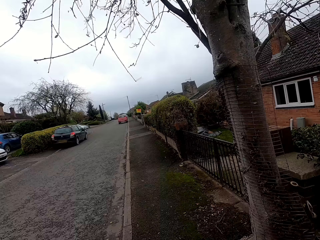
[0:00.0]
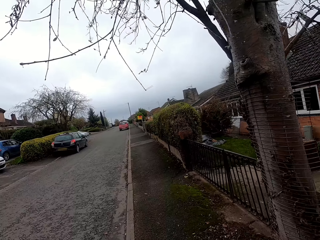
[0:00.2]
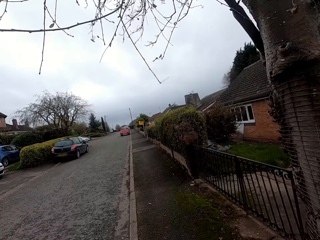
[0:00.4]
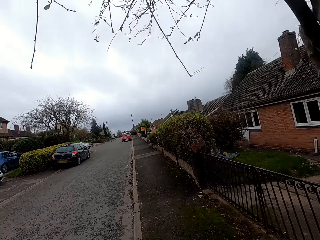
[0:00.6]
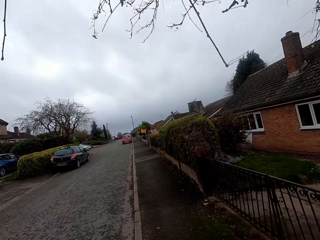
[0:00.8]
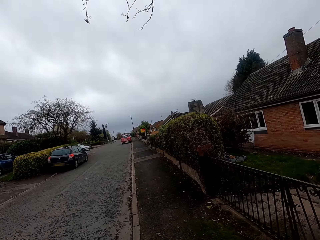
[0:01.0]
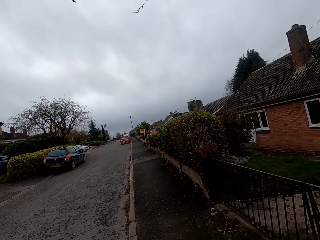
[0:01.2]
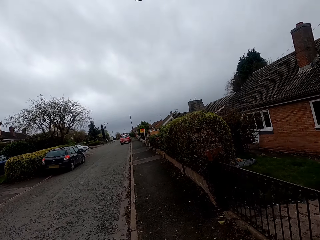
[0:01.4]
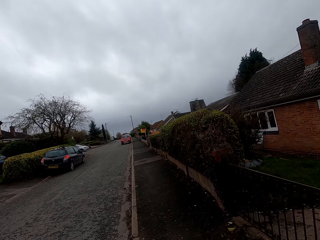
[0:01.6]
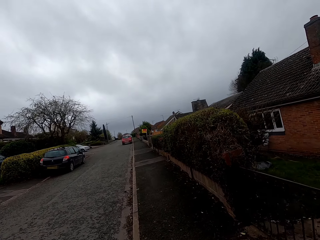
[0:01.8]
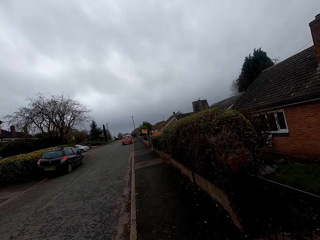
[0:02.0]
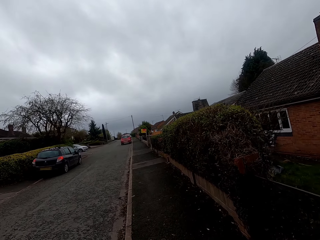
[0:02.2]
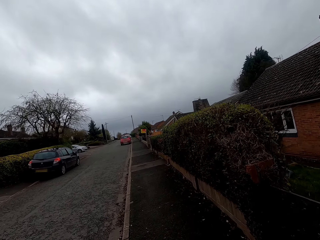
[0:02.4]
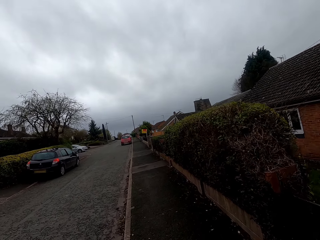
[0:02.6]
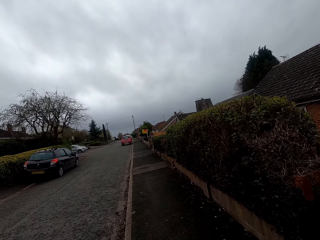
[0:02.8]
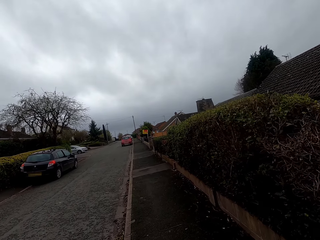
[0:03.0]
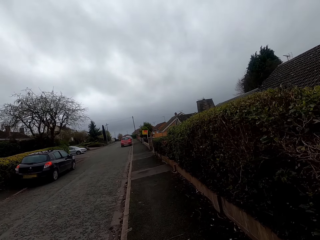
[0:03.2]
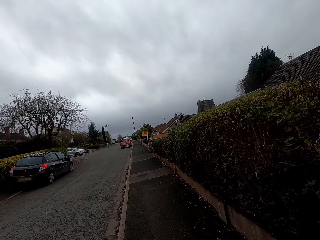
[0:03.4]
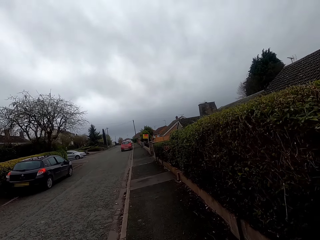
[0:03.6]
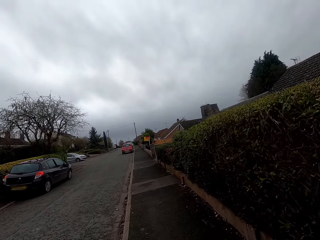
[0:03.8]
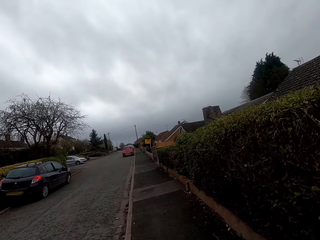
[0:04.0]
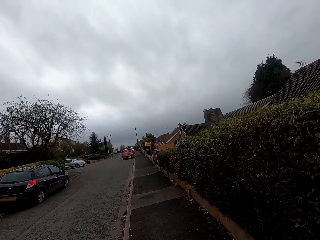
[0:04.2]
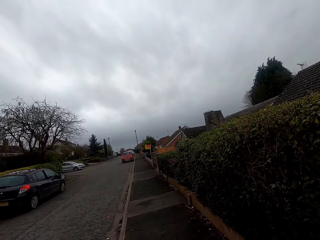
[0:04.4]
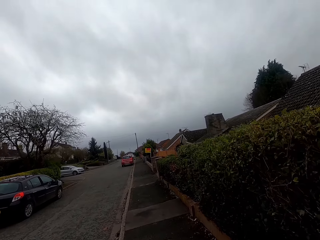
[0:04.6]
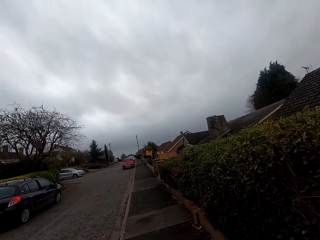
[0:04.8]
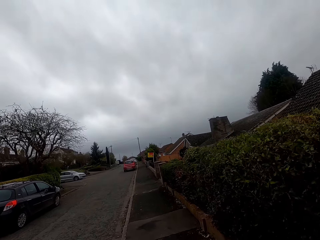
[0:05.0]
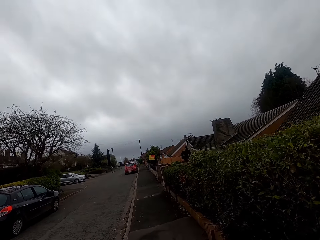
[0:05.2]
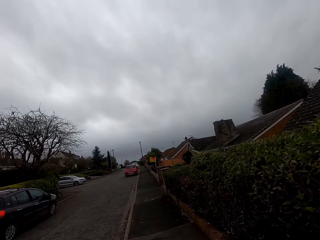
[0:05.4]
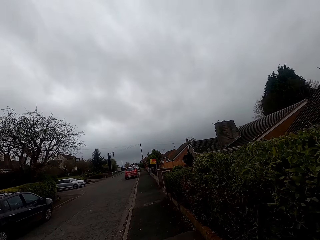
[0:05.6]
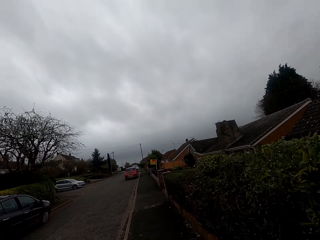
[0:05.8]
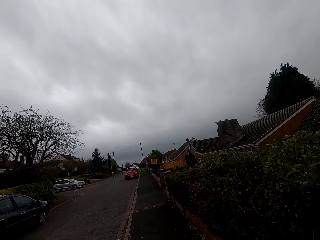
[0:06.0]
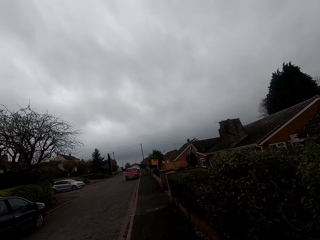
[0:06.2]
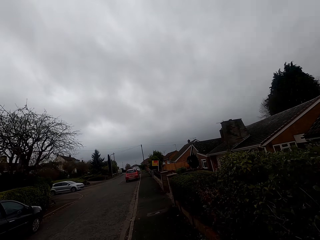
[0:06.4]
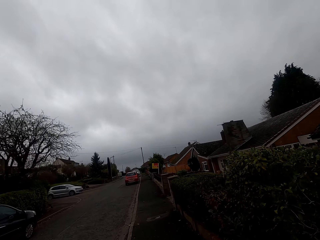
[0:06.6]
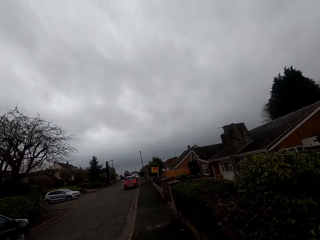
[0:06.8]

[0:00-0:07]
The camera wearer rides something on the road.
